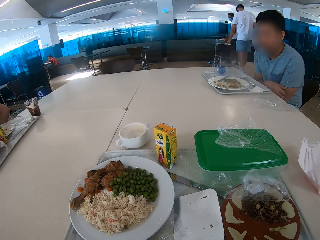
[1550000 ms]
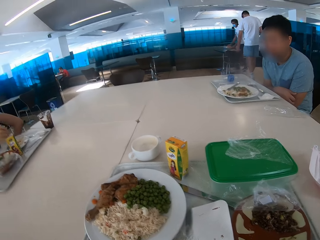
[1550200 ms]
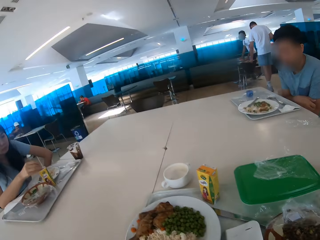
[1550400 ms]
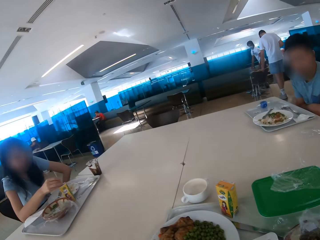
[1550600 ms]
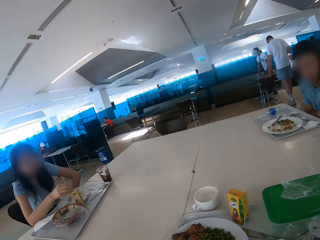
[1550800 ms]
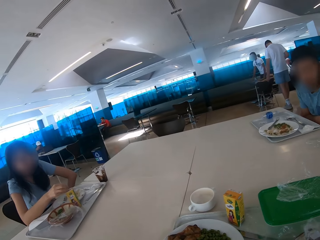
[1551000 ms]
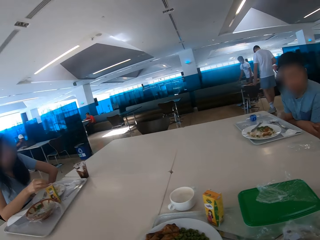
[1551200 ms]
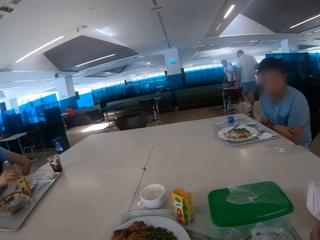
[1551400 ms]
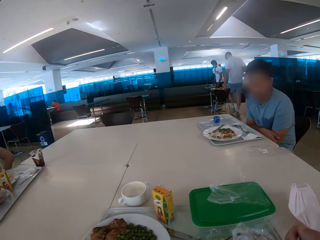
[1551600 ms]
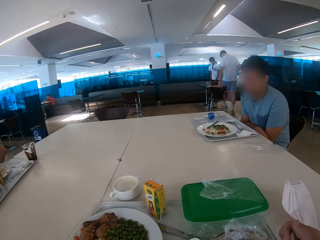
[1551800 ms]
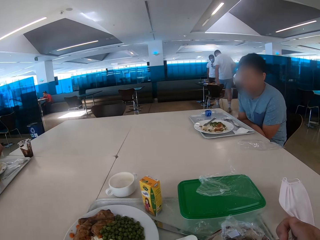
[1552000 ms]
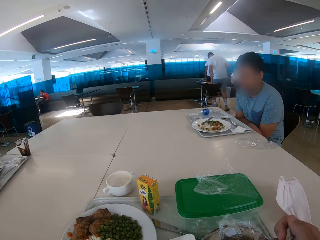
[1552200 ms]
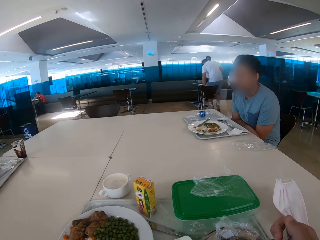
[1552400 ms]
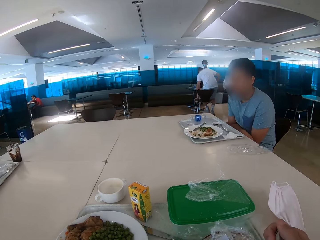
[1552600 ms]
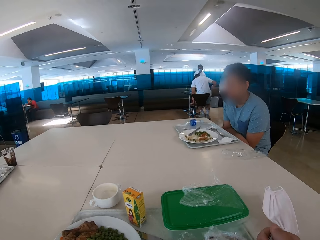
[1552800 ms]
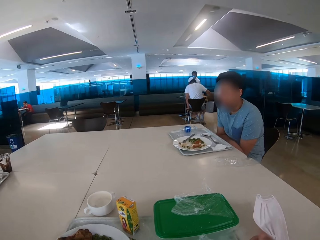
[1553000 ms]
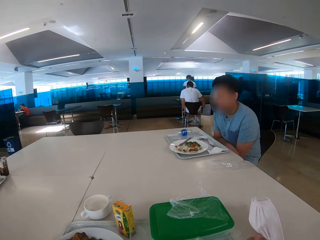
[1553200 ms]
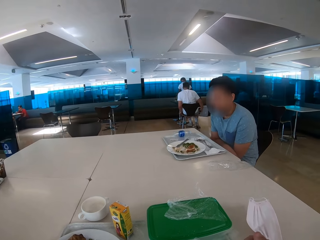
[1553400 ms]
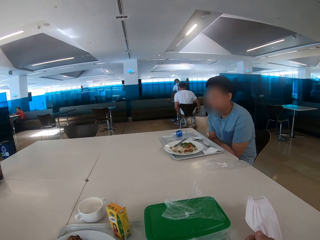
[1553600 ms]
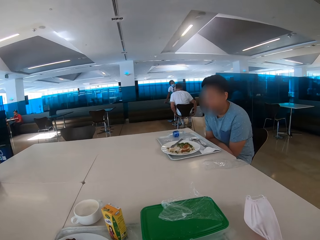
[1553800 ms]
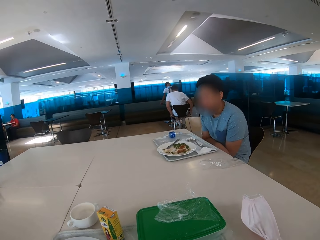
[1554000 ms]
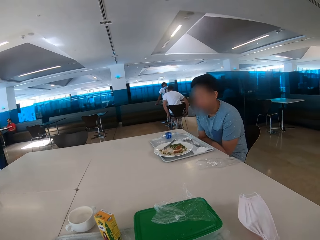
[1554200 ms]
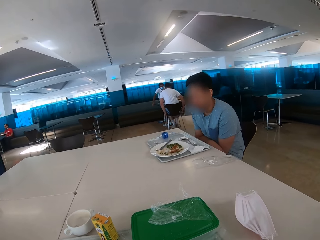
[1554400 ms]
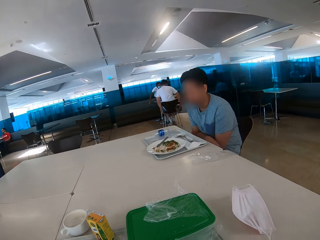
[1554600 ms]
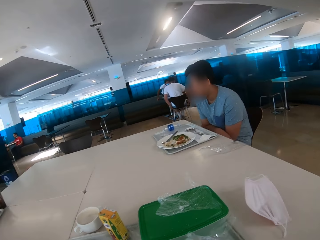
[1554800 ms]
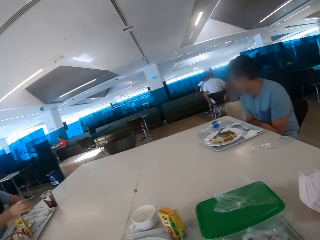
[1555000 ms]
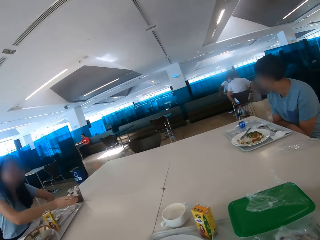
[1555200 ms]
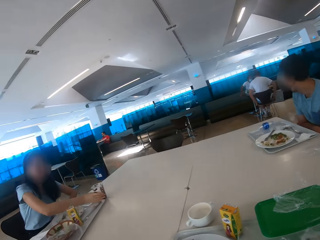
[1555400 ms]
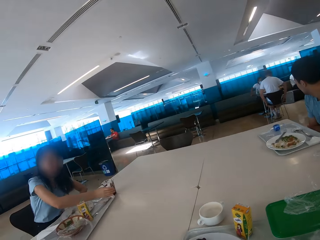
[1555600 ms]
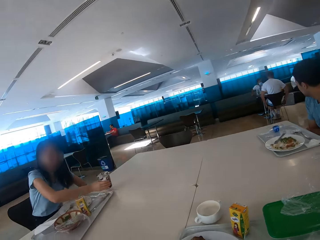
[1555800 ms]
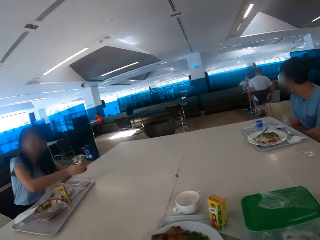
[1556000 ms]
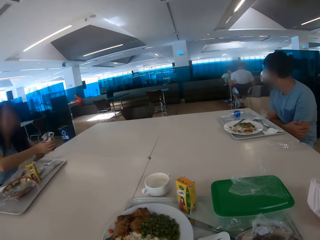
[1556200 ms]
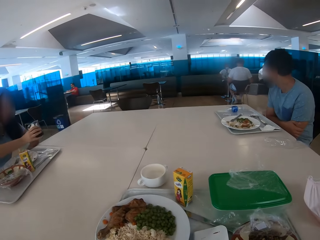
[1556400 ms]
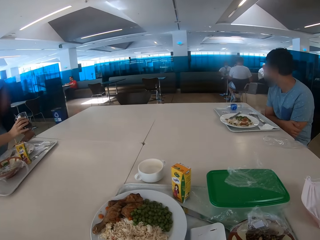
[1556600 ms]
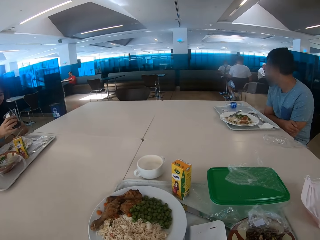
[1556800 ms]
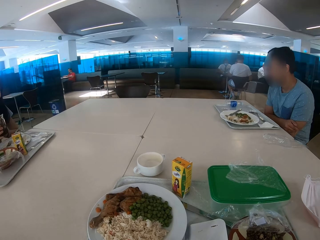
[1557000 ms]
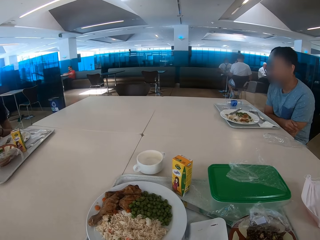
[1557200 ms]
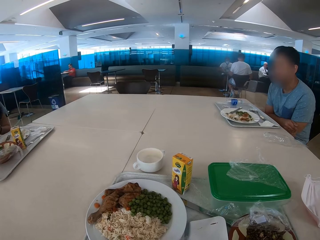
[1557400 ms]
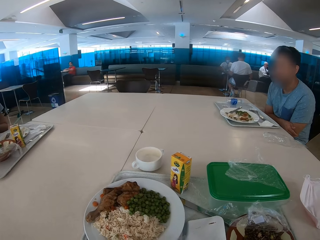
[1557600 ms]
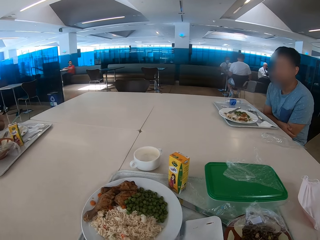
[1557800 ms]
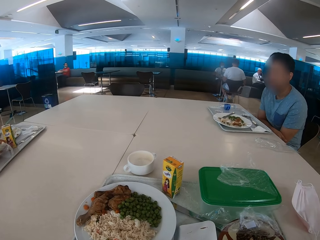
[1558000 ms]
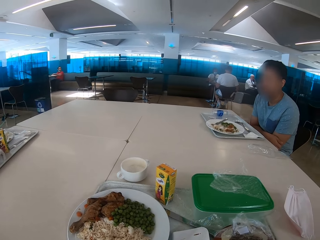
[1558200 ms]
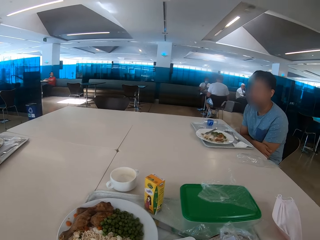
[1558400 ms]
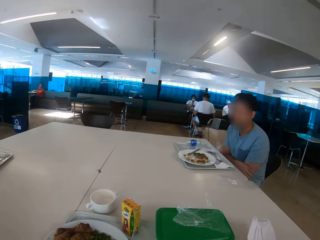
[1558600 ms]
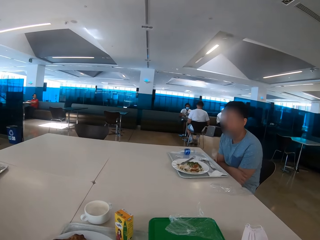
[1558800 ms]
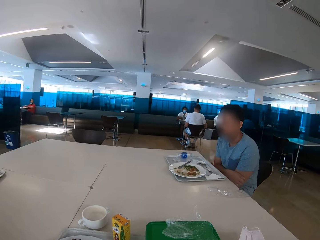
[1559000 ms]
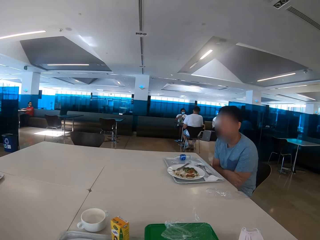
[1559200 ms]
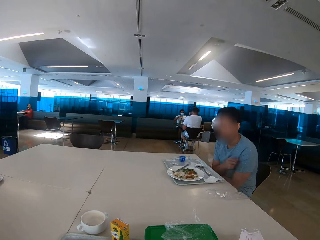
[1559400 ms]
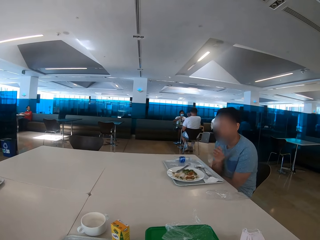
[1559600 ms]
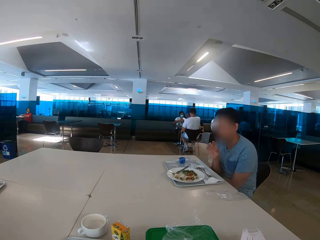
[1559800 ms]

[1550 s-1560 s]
A person sits on the table. Another person sits on the table. A woman picks up a glass from the table.

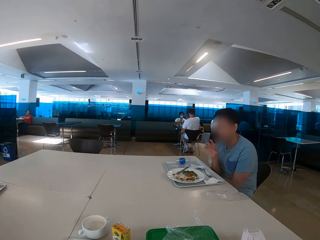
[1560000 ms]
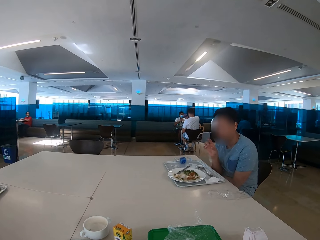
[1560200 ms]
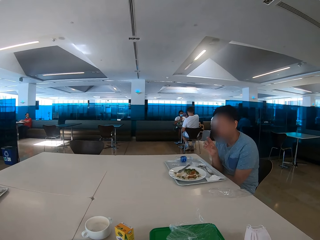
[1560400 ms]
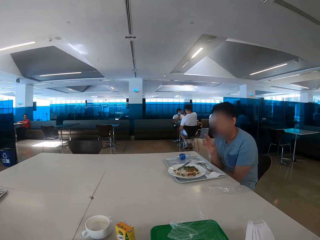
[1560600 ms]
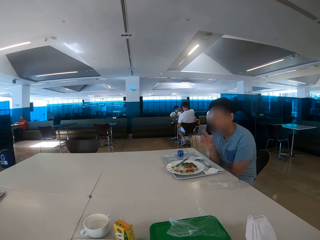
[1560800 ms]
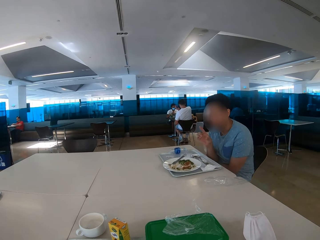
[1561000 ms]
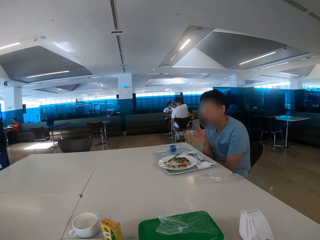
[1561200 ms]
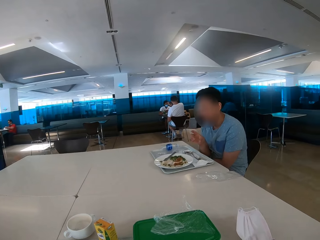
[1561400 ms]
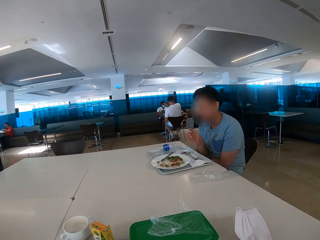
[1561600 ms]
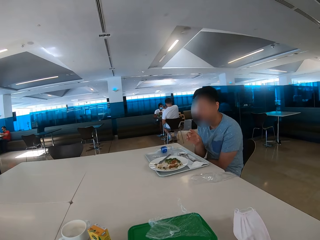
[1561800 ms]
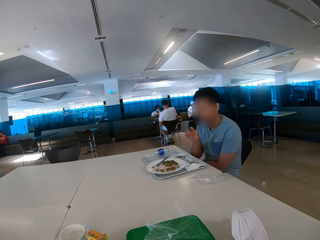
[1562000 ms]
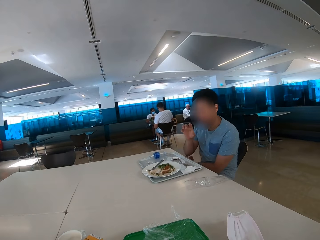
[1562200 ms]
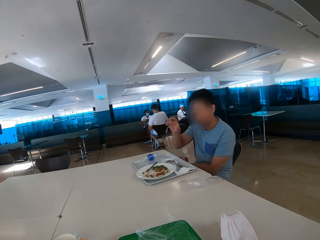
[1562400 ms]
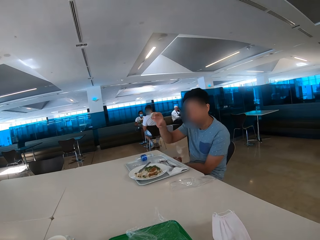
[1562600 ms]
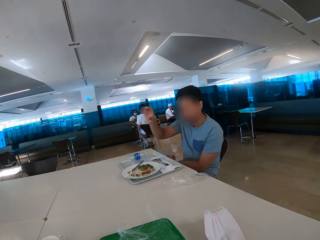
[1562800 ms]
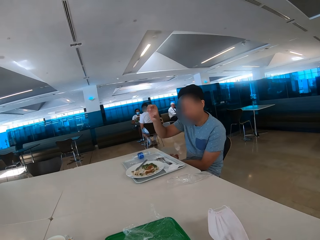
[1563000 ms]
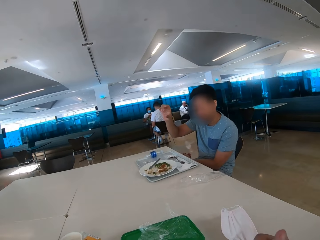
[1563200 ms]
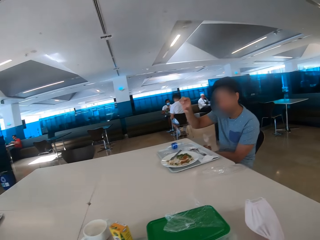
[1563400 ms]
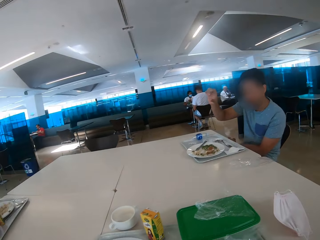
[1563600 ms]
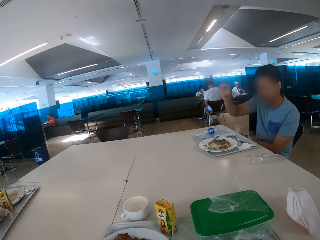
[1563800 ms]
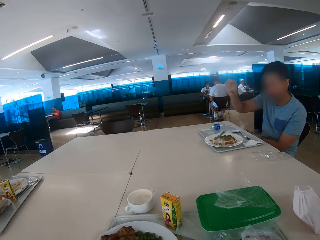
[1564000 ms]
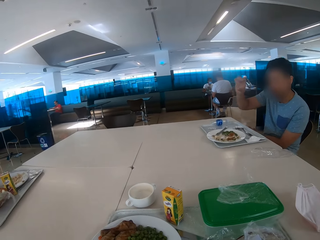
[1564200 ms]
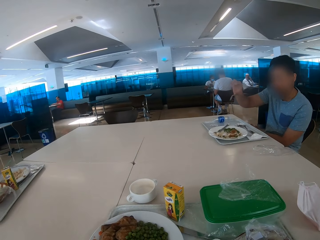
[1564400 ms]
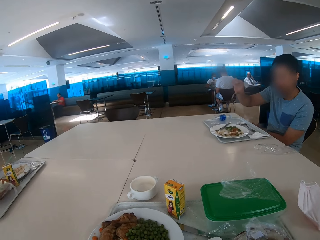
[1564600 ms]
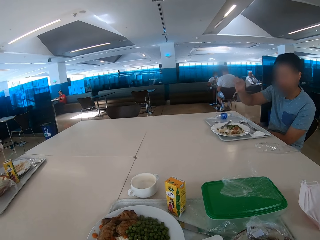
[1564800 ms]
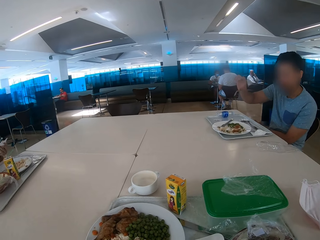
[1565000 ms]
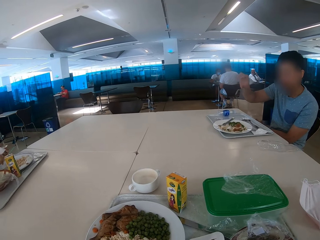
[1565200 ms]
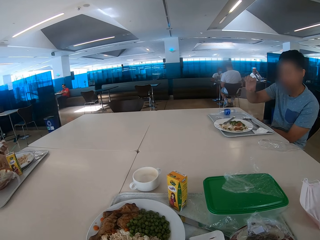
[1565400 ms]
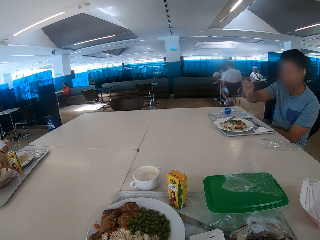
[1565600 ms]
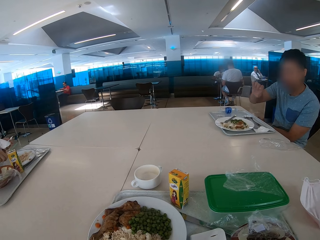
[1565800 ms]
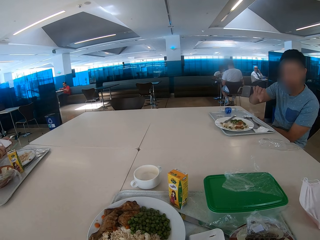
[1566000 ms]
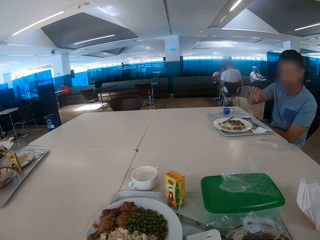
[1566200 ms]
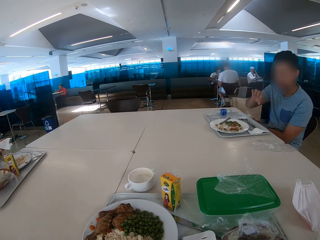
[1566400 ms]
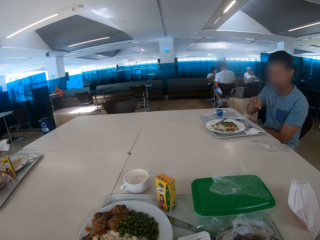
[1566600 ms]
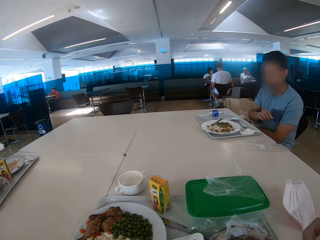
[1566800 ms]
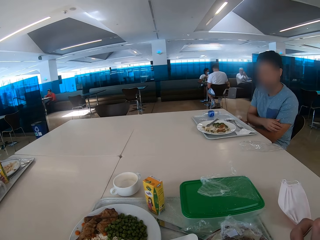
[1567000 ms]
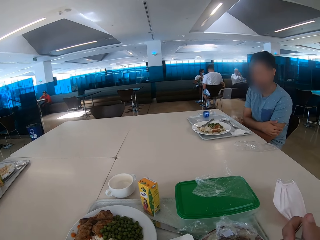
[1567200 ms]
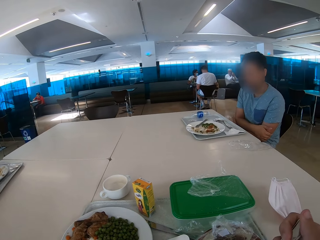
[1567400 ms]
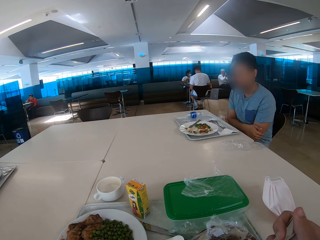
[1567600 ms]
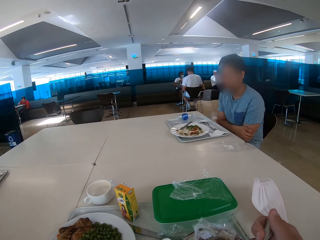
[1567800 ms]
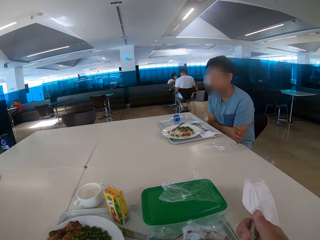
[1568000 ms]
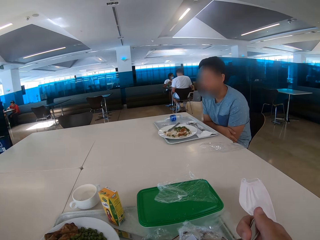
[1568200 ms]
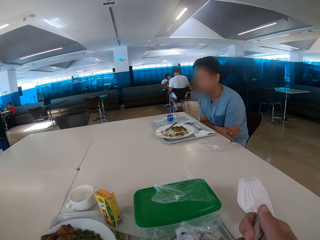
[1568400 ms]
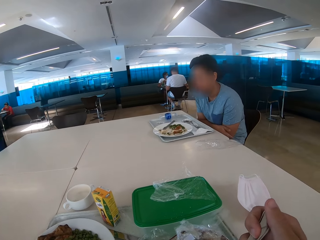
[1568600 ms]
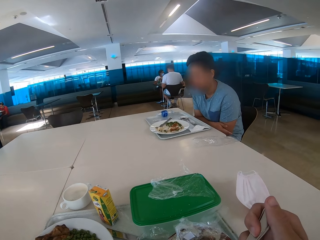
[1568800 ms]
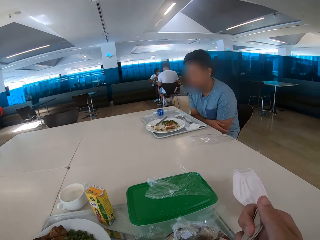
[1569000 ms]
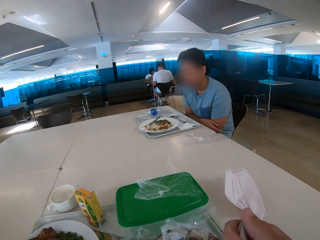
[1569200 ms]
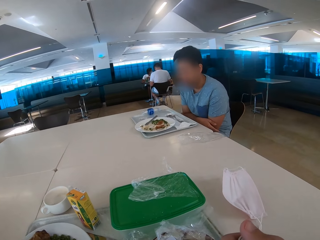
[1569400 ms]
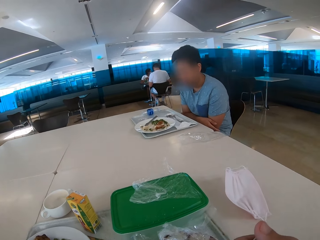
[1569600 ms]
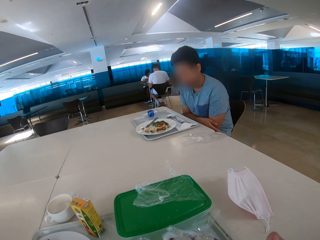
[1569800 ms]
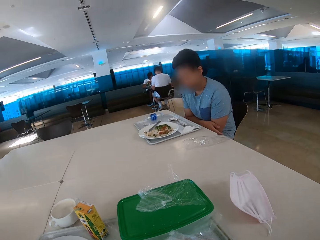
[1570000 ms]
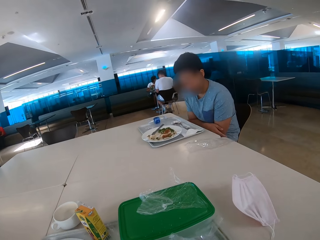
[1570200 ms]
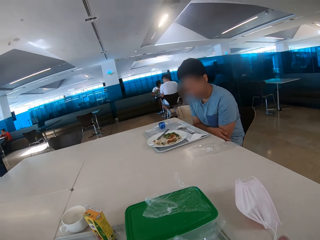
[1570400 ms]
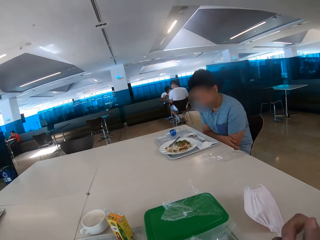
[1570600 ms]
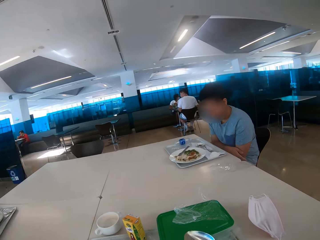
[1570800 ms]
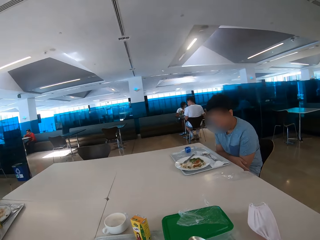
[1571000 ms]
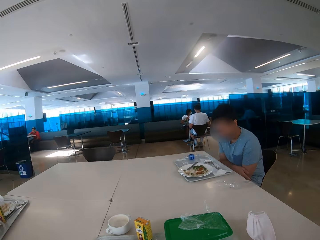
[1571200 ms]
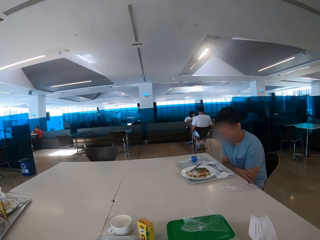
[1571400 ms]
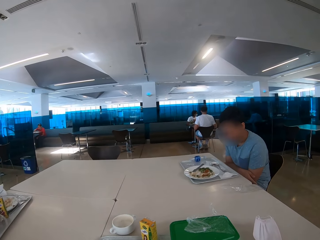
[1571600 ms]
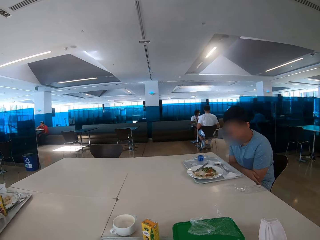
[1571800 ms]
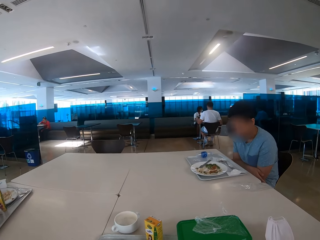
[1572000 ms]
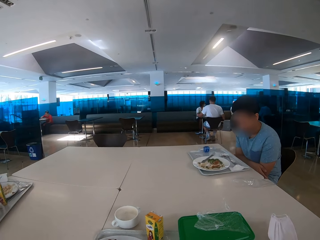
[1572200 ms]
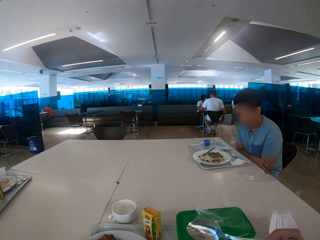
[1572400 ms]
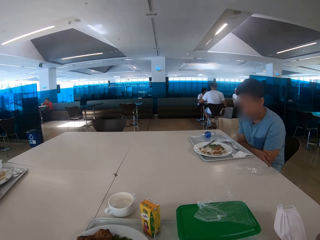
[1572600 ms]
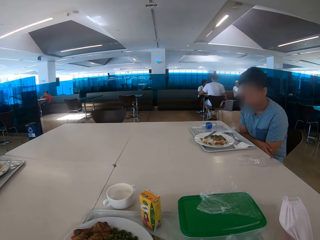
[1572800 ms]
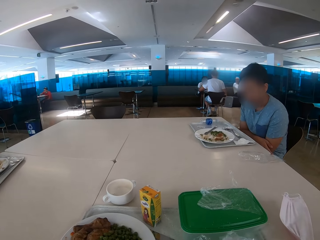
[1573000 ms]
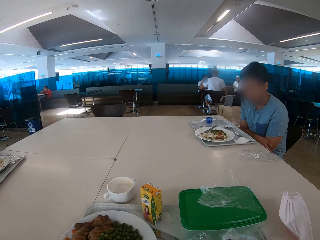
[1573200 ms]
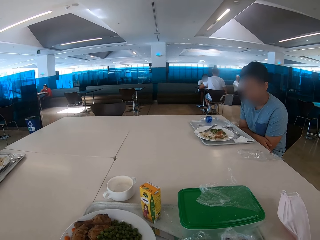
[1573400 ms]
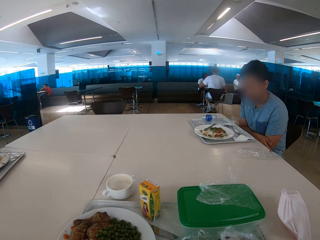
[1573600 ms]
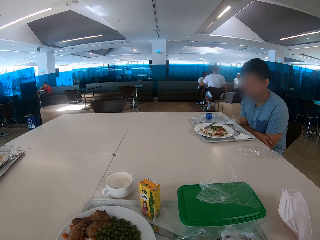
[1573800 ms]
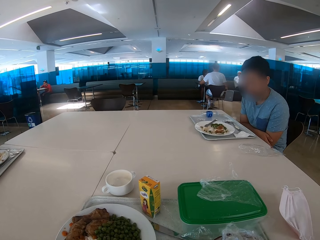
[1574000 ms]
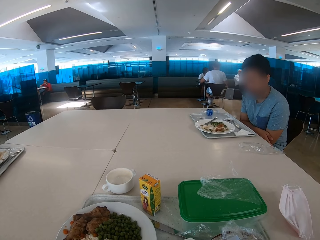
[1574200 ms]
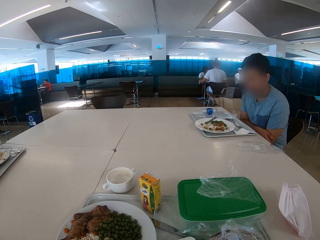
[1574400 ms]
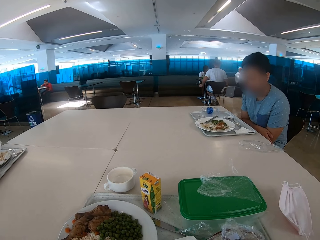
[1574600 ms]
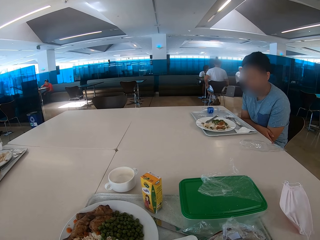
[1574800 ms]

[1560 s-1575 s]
A man converses. The camera wearer looks around. The man converses with a woman. The camera wearer eats some food.
